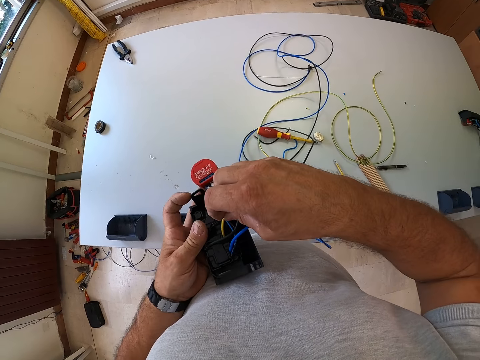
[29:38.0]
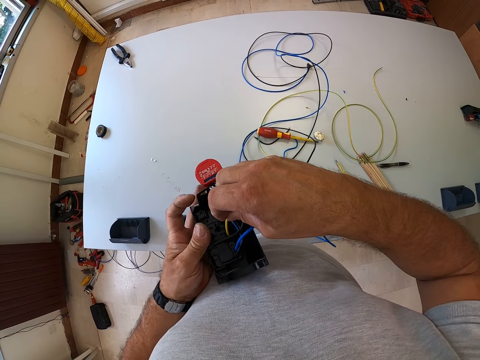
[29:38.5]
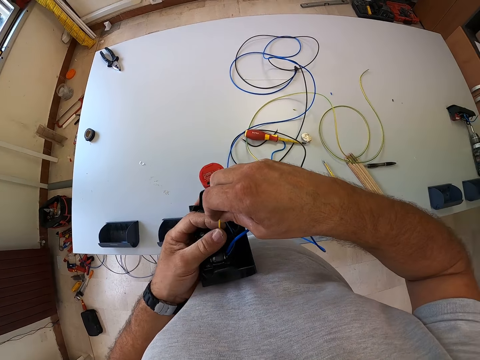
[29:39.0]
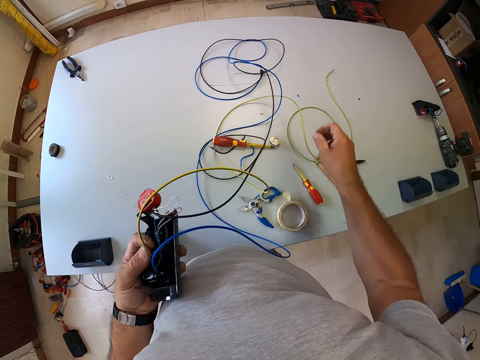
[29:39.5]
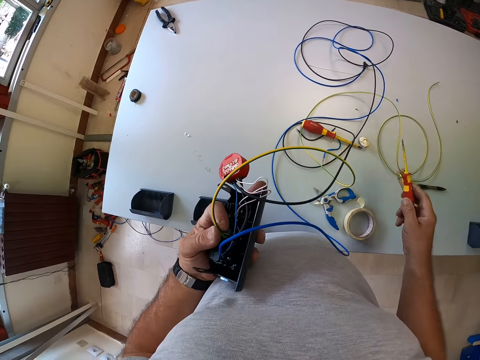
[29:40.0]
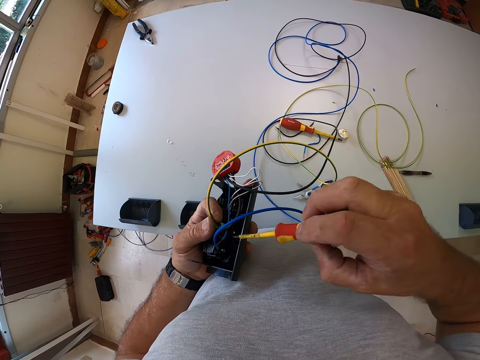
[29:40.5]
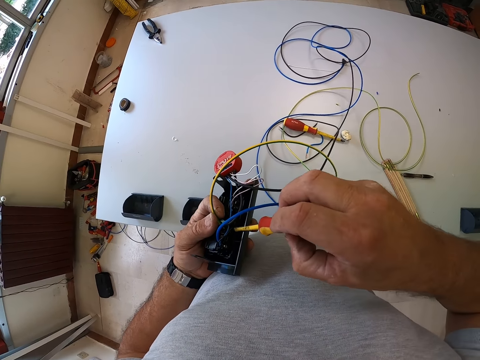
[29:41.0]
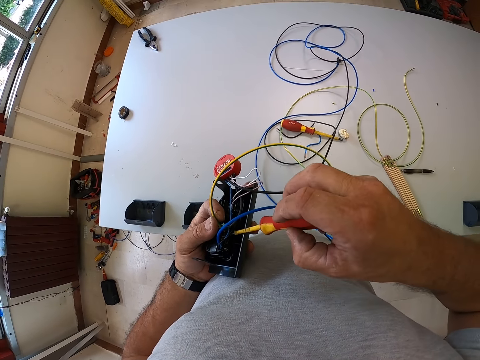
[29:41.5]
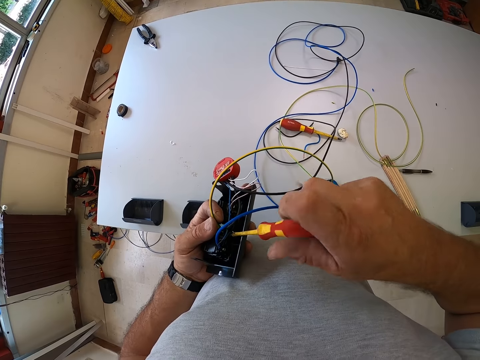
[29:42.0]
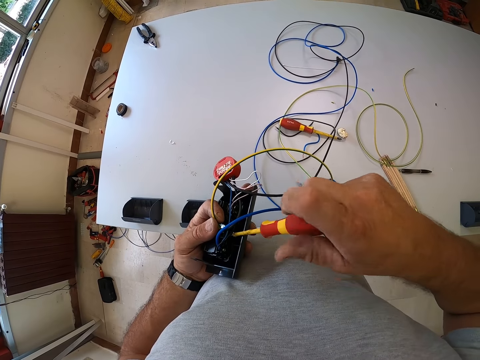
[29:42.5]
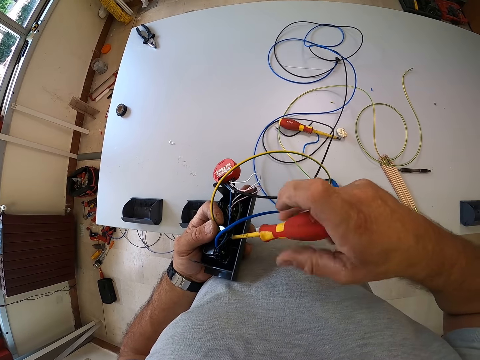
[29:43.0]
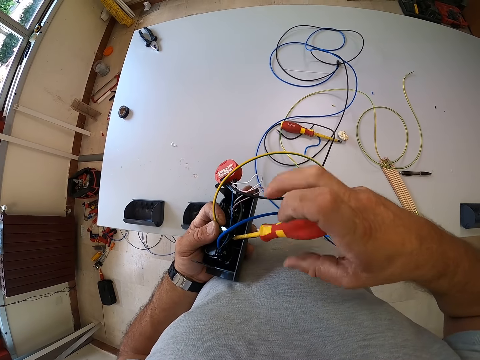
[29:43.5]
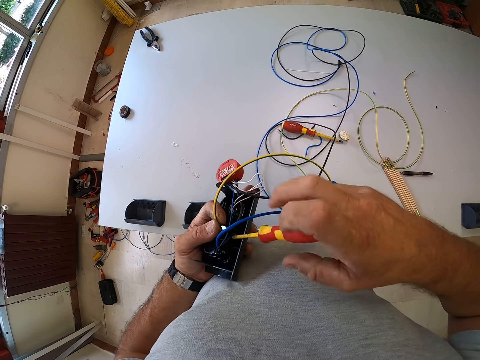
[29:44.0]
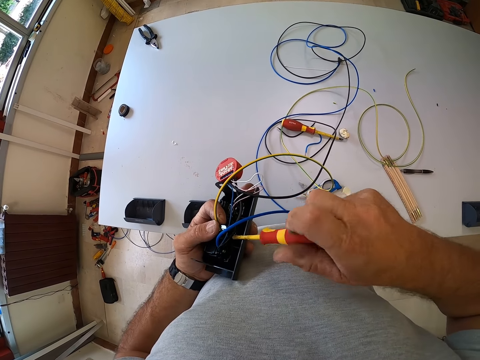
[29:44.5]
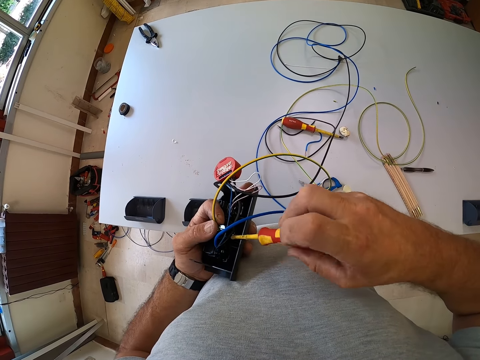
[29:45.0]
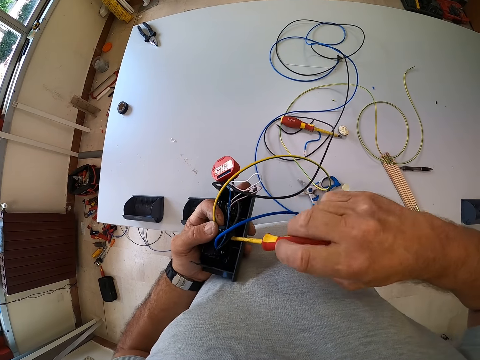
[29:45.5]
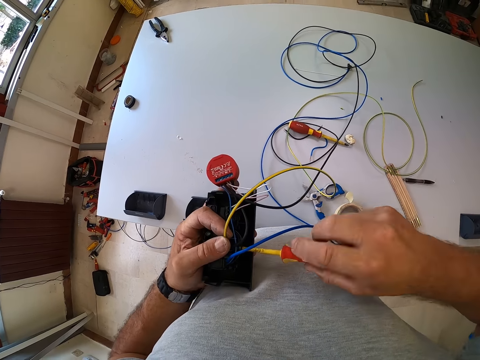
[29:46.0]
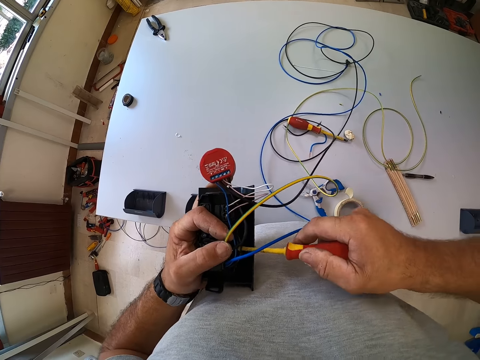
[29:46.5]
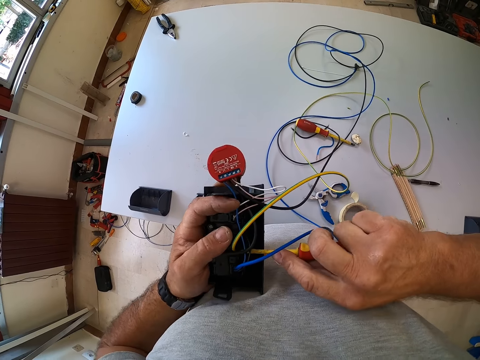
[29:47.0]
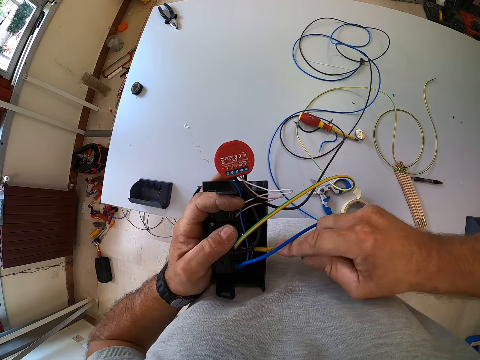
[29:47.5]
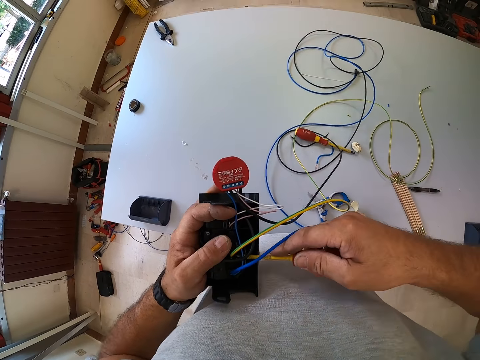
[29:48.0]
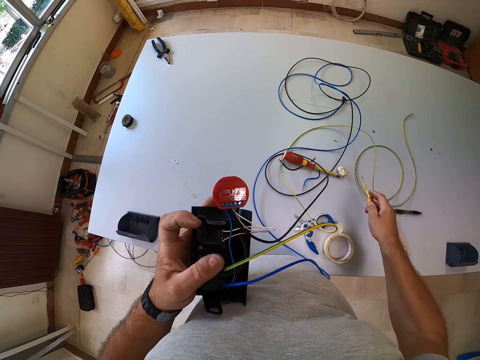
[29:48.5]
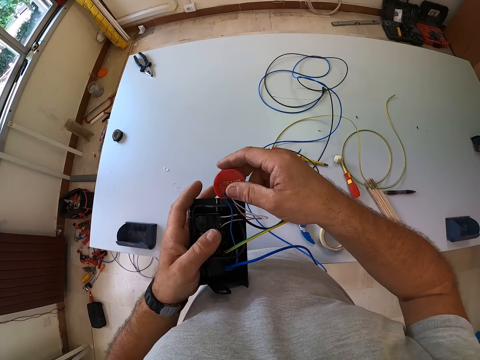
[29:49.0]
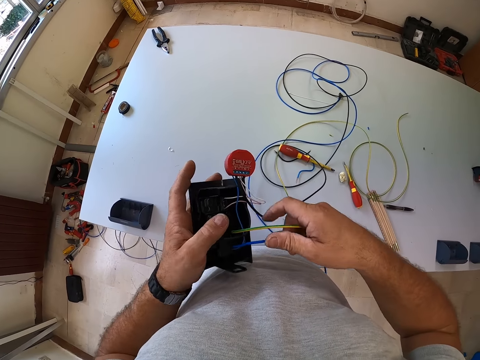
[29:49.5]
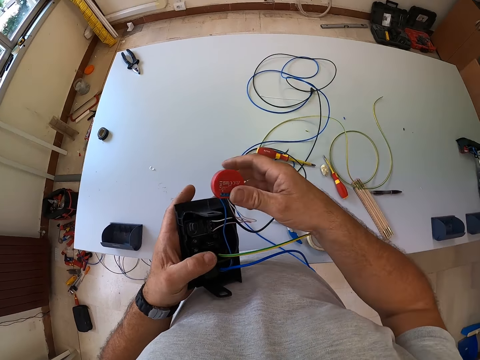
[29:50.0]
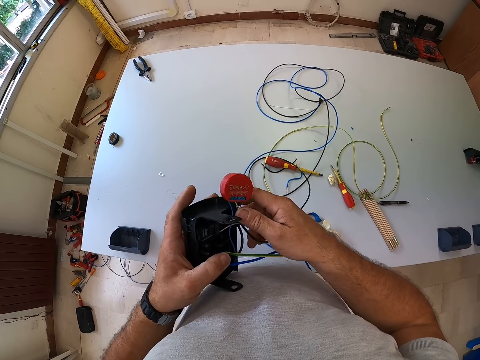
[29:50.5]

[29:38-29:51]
The camera wearer holds the electric cable with both hands. They pick up the screwdriver from the table. They pick up the screw. They insert the screw in the socket. They tighten another screw of the socket with the screwdriver. They screw the cable in the socket. They remove the screw from the socket. They drop the screwdriver on the table. They put the screw on the table. They hold the diode. They sort the component of the socket. They hold the cables. They hold the diode.

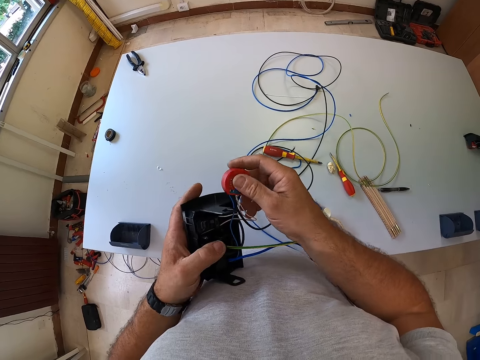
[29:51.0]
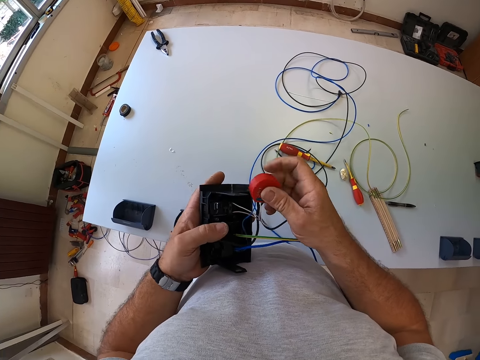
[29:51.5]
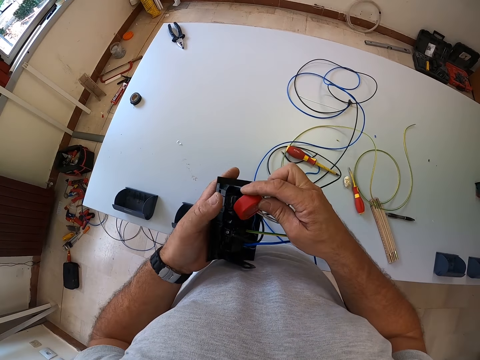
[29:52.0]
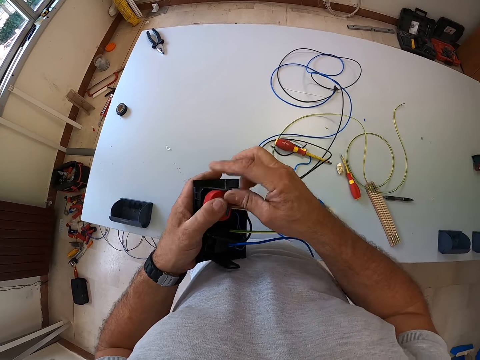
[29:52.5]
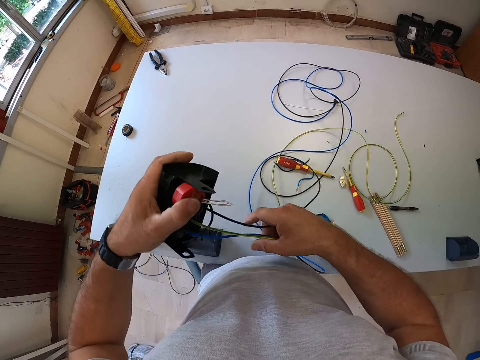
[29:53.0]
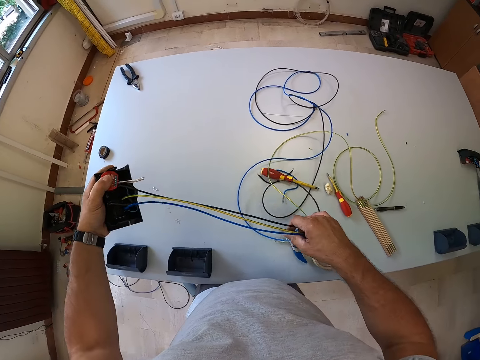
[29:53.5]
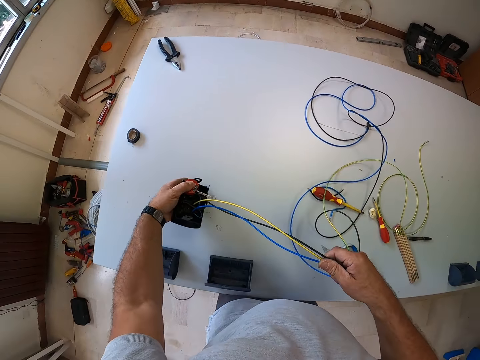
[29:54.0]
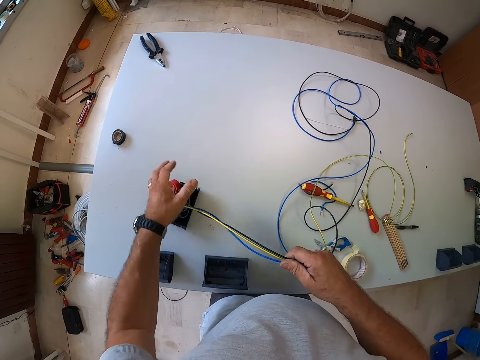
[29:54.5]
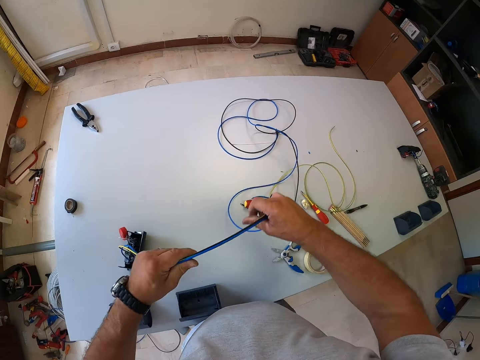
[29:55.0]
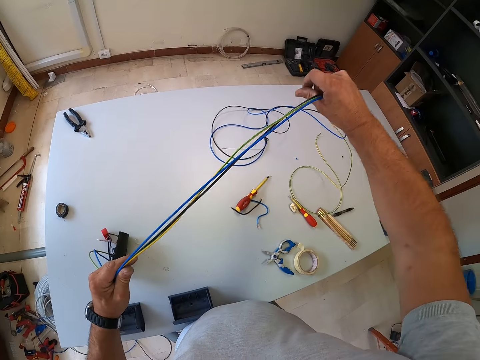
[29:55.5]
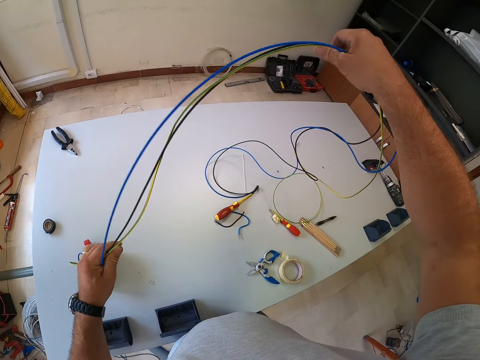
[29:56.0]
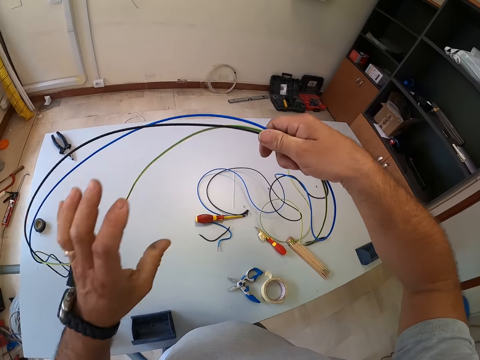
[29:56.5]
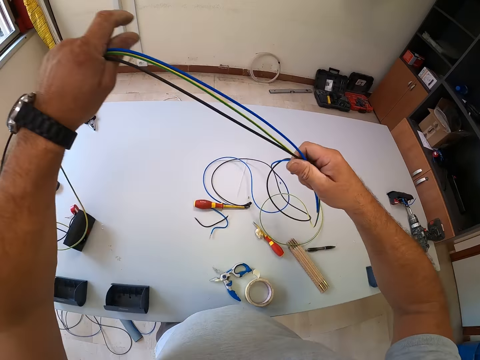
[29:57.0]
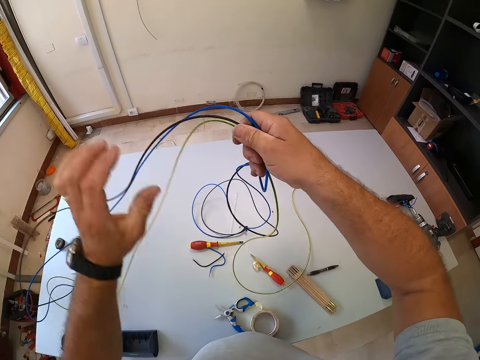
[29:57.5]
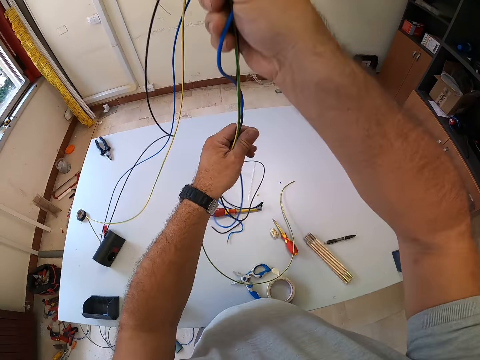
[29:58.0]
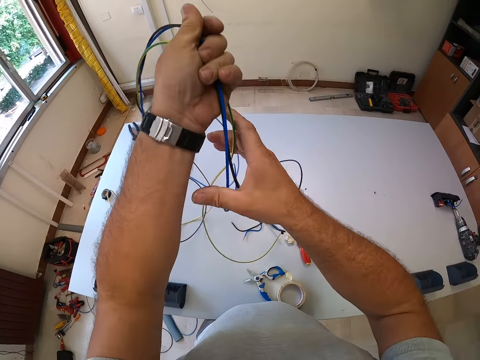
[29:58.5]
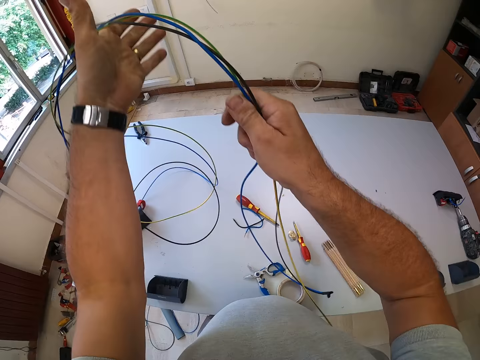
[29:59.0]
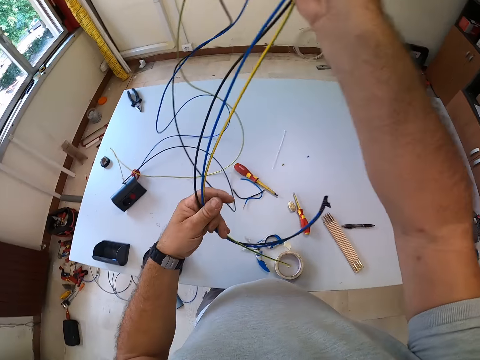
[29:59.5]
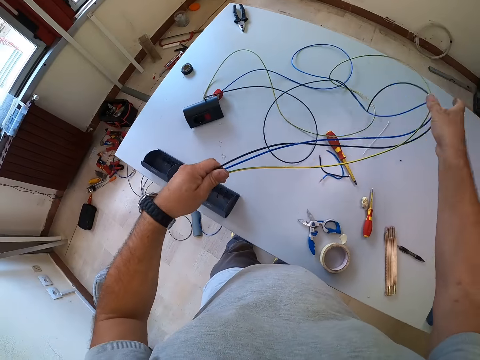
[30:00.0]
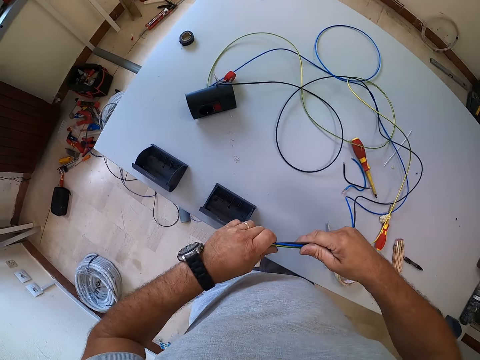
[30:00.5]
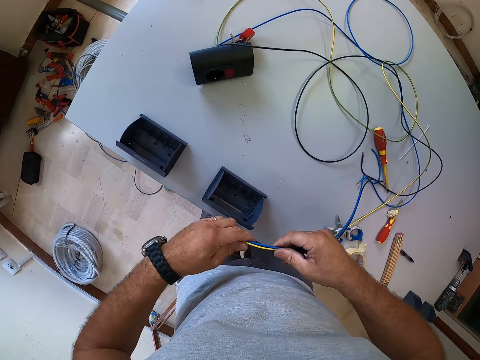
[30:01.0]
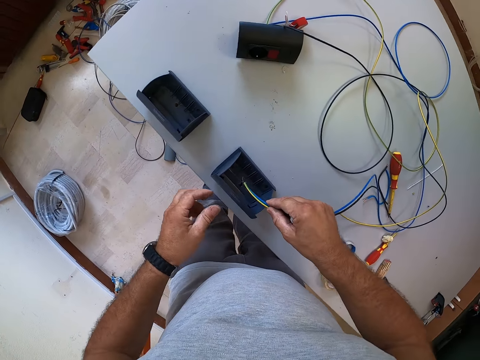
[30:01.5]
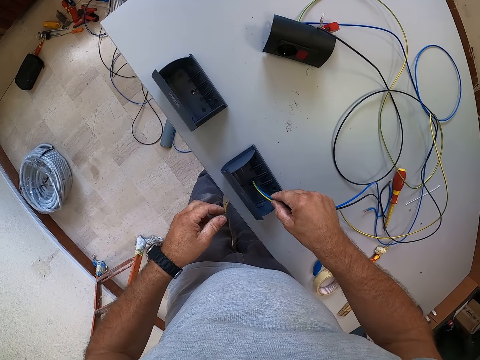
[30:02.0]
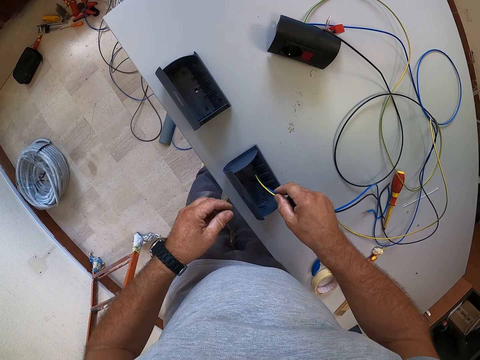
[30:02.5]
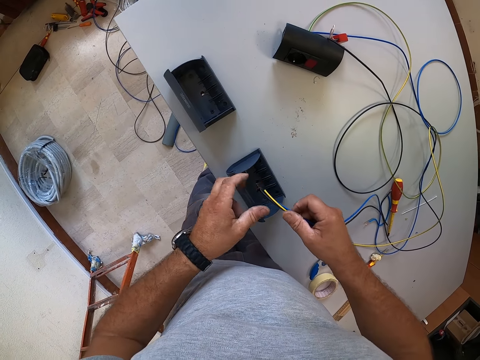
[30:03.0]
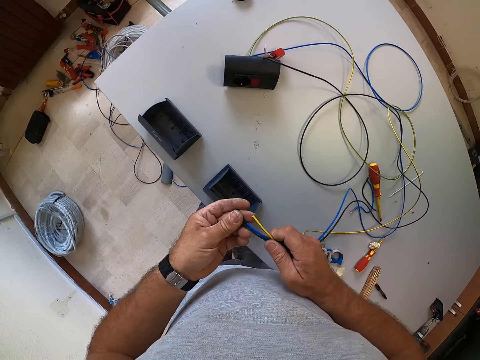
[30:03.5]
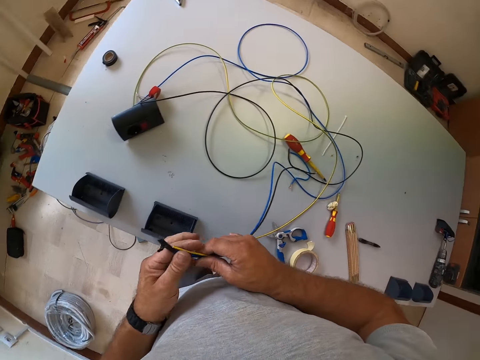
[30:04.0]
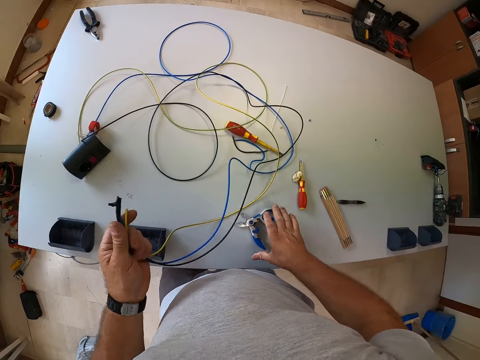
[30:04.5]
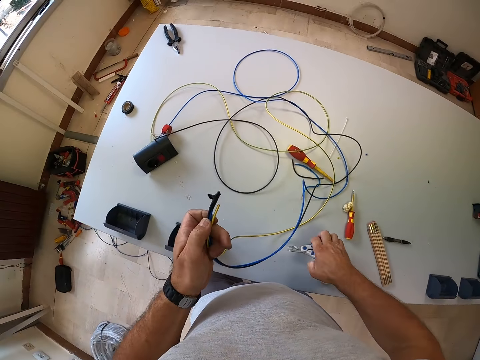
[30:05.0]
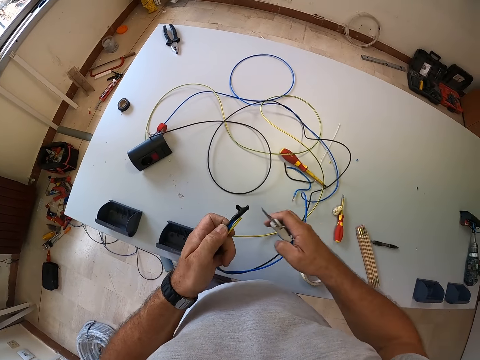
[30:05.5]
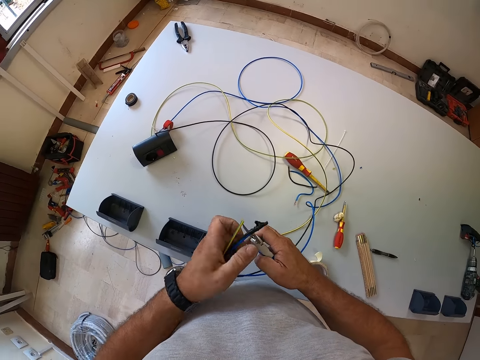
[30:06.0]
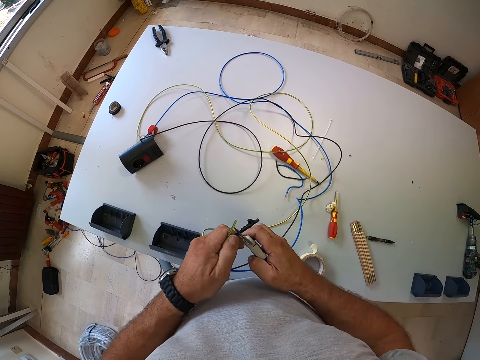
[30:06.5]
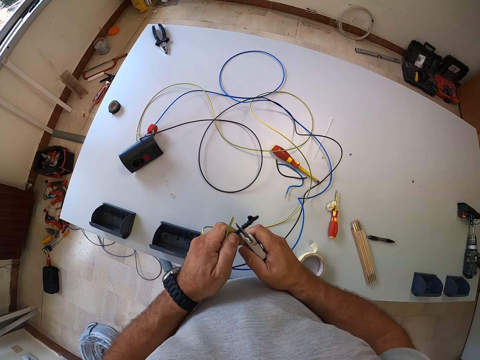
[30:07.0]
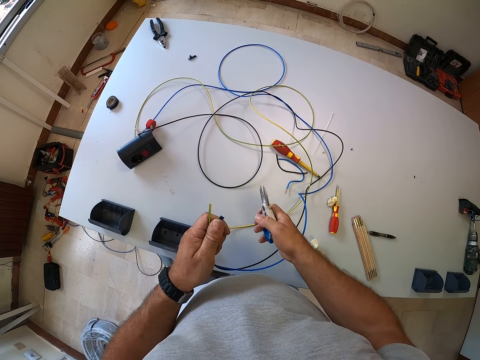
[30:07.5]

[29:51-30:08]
The camera wearer holds the cables. They push the diode to the socket. They fit the diode in the socket. They pull the cables. They adjust the wires. They drop the socket on the table. They adjust the wires on the table. They hold the cables with both hands and pull the cables. They pull the cables with both hands. They put the cables on the table. They hold the cables with both hands. They poke the socket back box with the wires. They hold the cables with both hands. They pick up the pliers from the table. They strip the cable. They cut the wires with the pliers.
